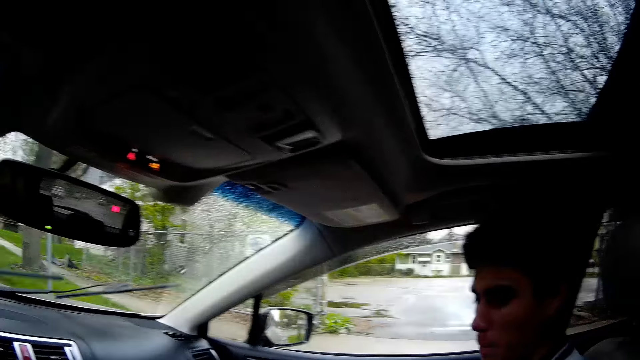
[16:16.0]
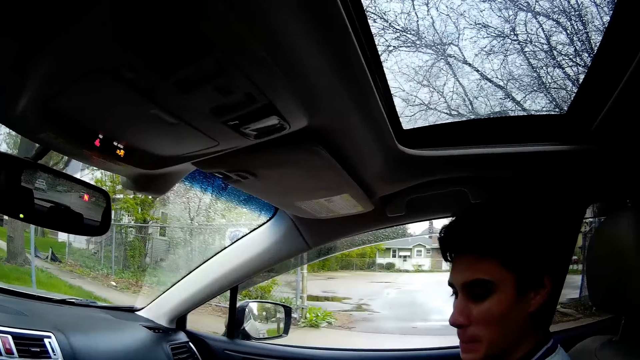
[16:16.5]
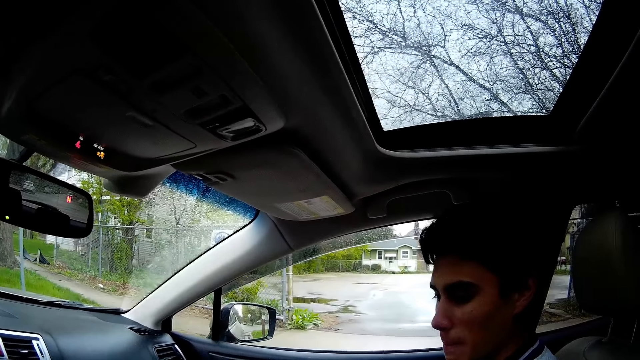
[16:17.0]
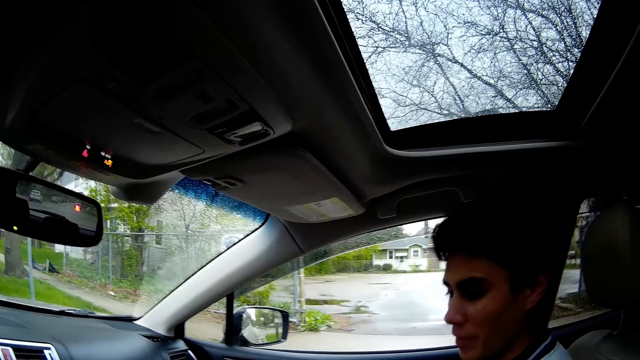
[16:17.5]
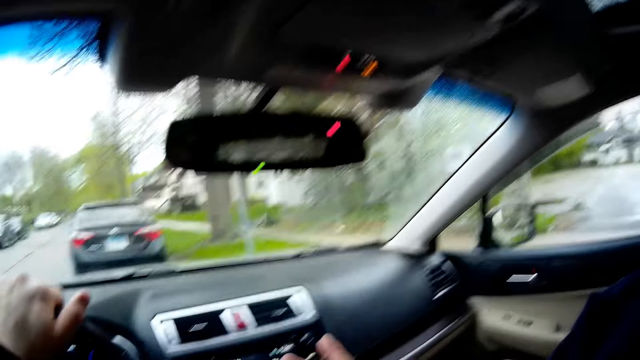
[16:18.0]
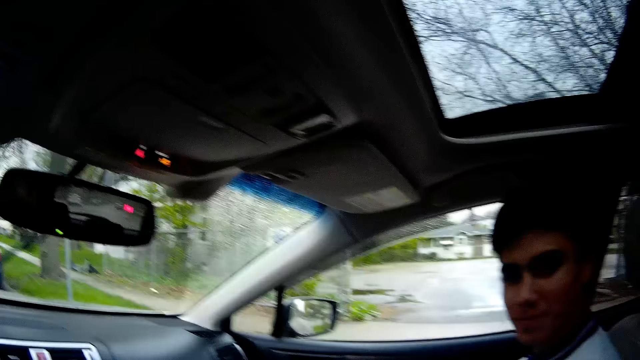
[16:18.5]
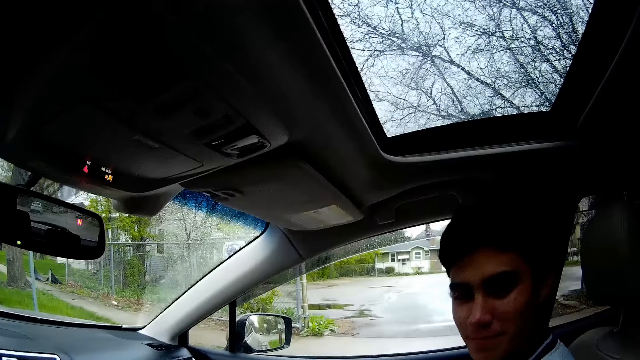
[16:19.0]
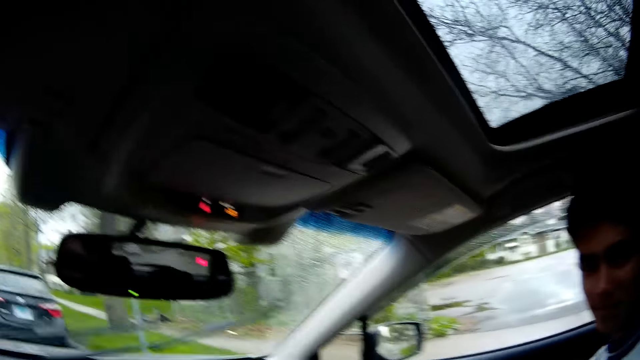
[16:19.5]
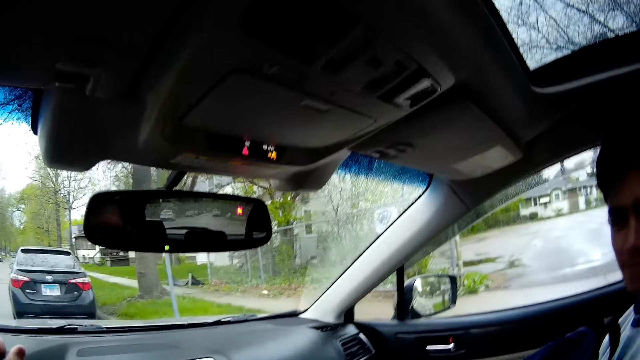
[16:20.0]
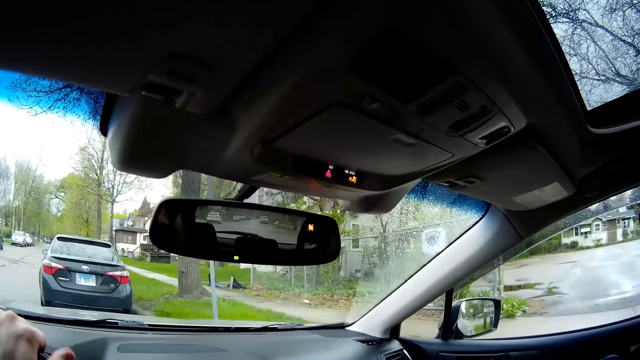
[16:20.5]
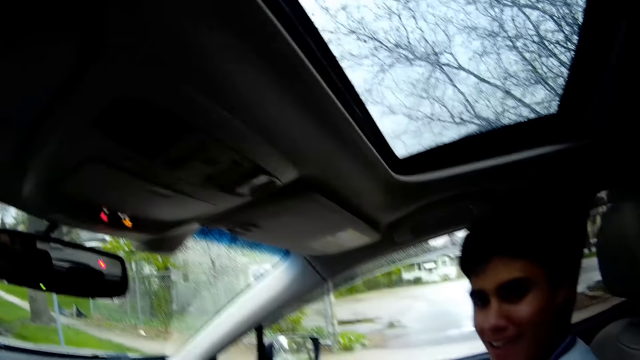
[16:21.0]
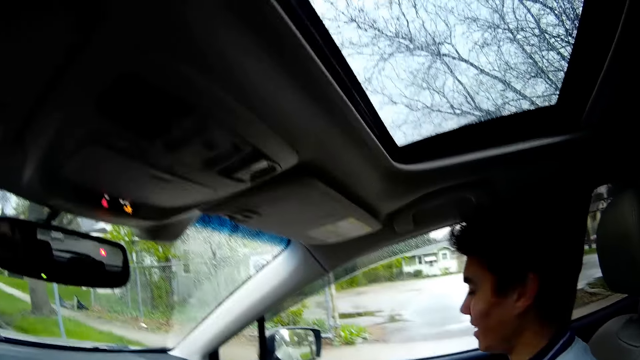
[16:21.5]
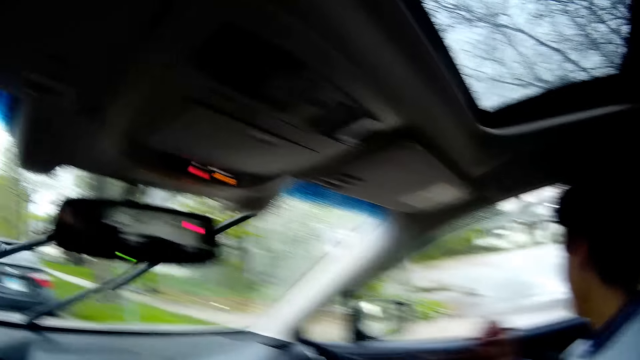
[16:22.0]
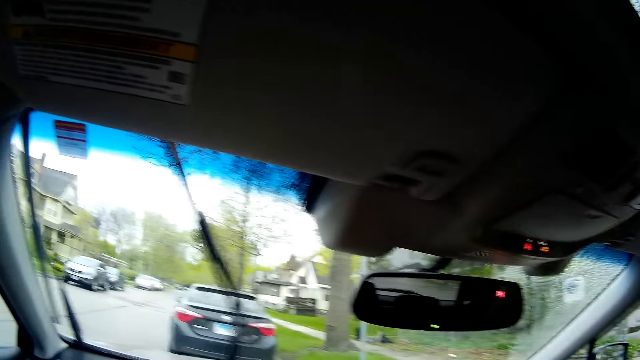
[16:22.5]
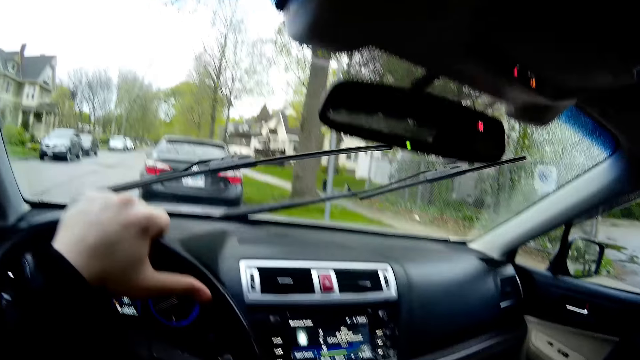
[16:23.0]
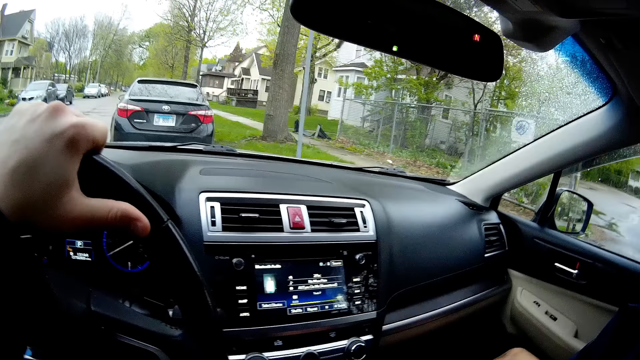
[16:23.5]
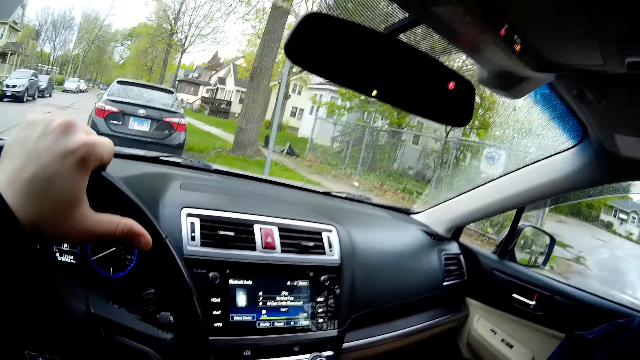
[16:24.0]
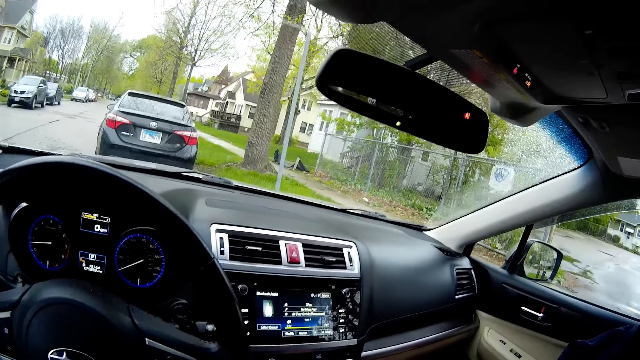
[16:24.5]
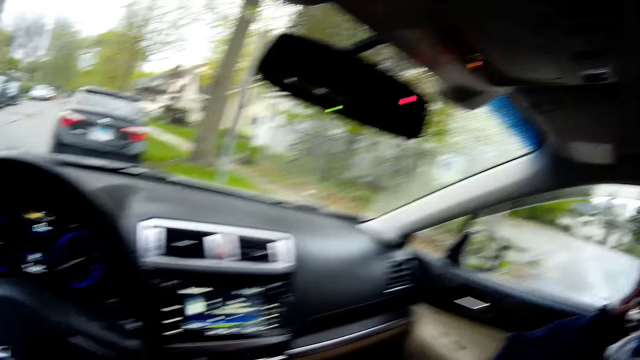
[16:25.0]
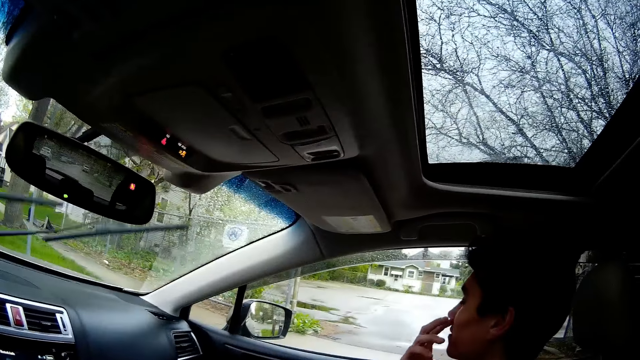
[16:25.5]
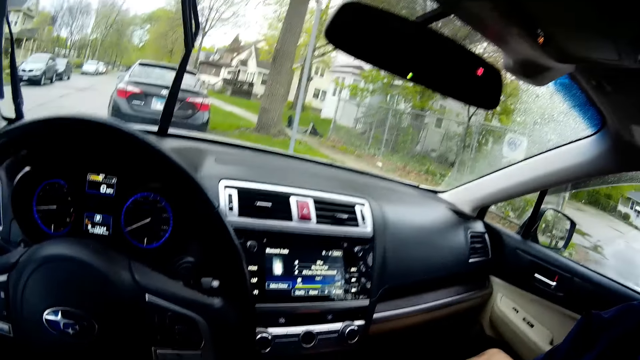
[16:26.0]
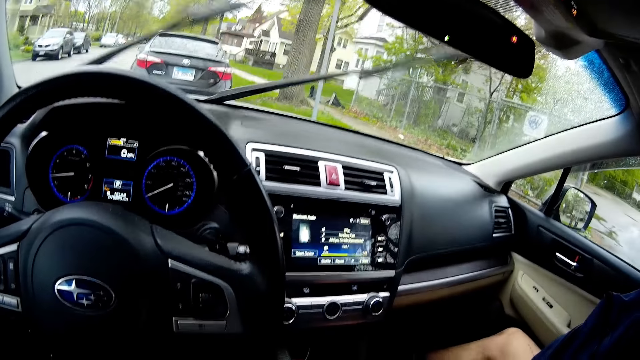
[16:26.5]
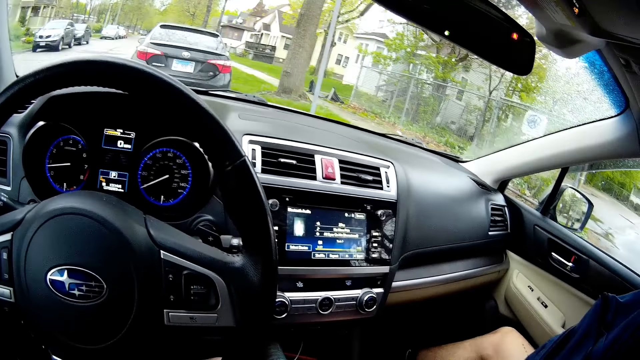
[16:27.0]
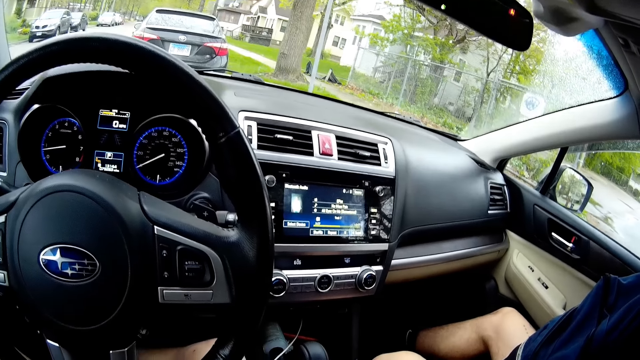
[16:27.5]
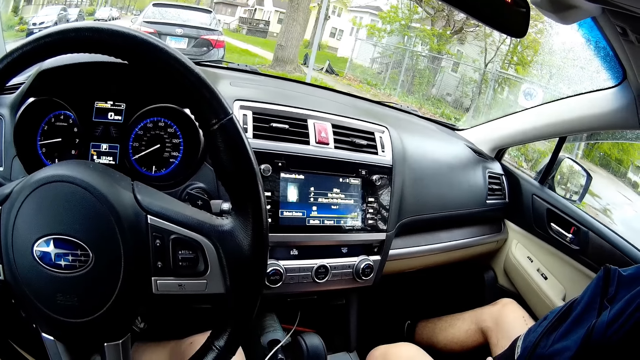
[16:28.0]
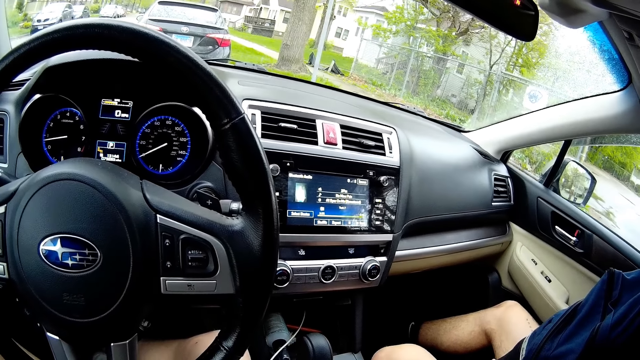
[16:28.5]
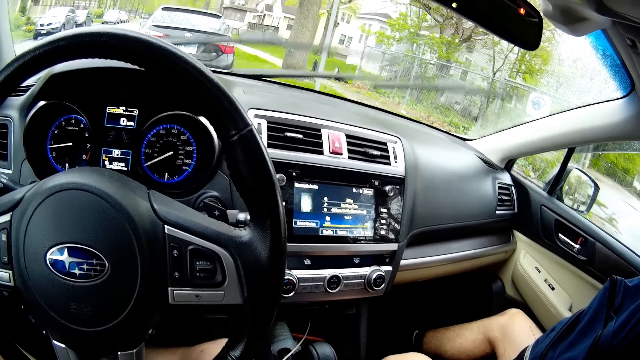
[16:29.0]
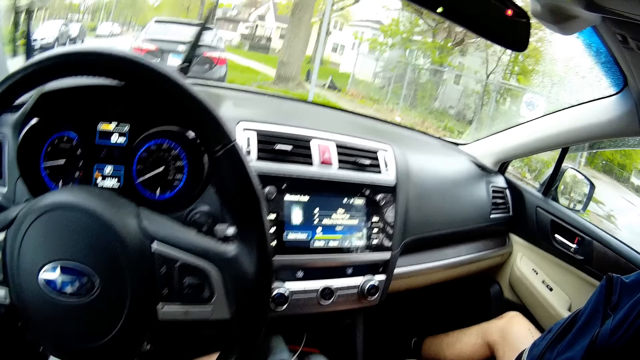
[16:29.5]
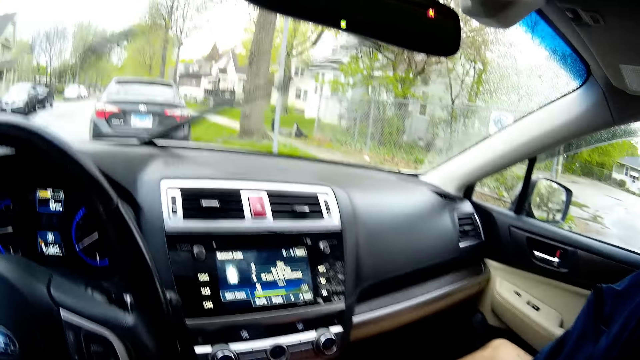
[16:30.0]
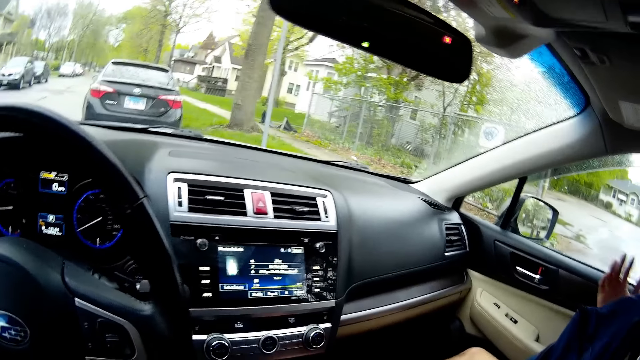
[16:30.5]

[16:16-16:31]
The camera wearer speaks to a man and looks at the man. The man touches his nose with his right fingers. The man speaks to the camera wearer.

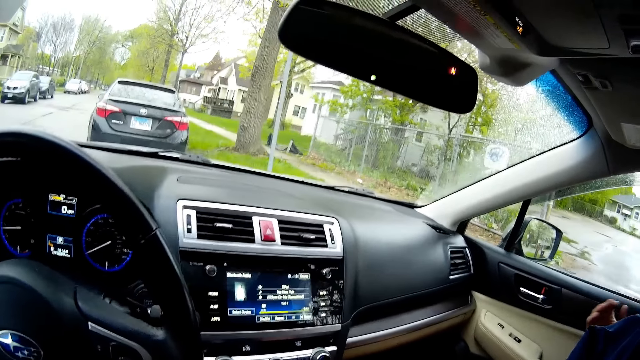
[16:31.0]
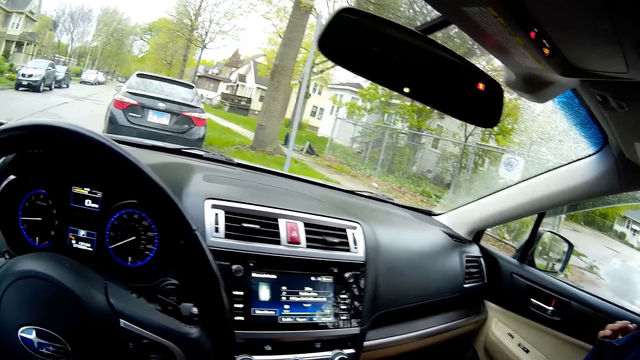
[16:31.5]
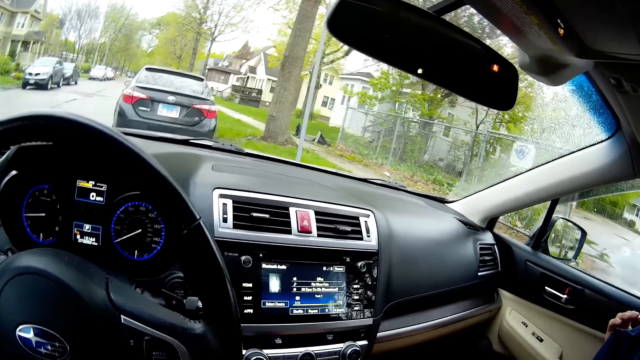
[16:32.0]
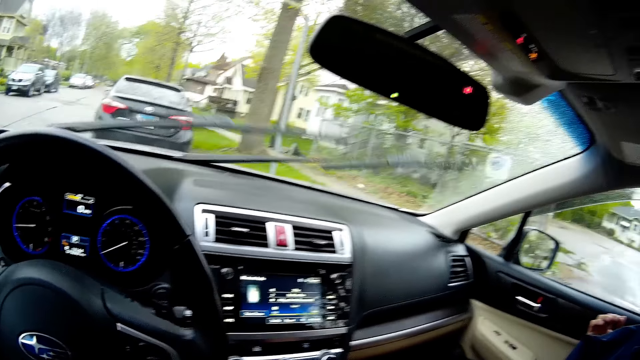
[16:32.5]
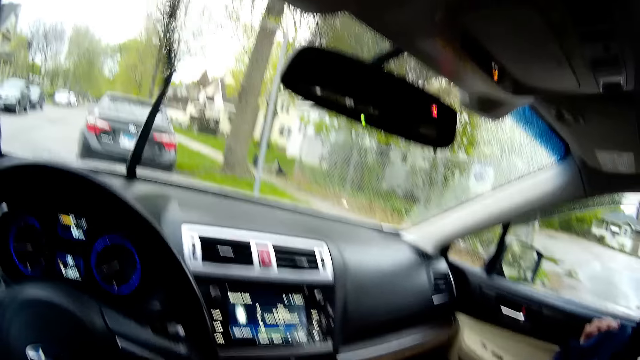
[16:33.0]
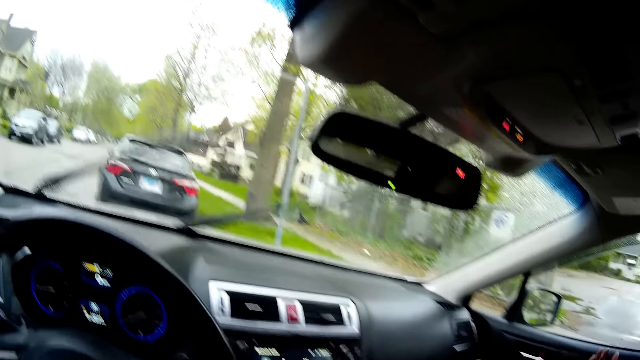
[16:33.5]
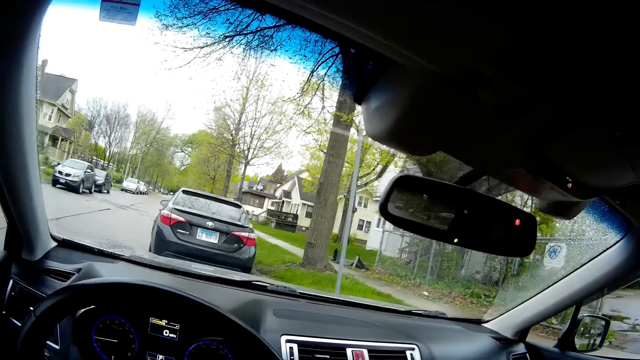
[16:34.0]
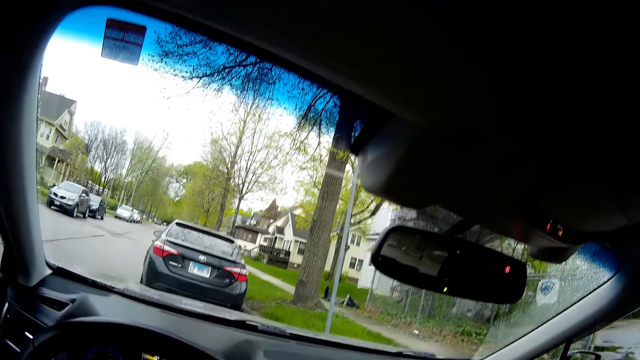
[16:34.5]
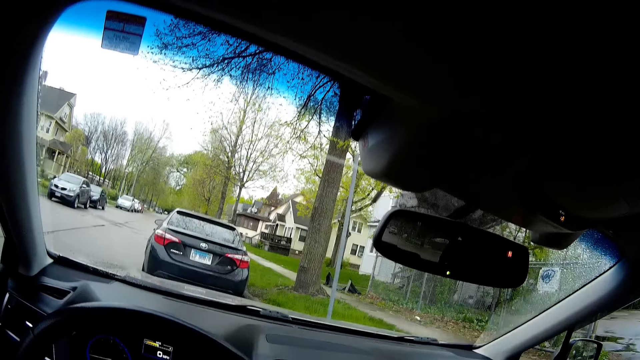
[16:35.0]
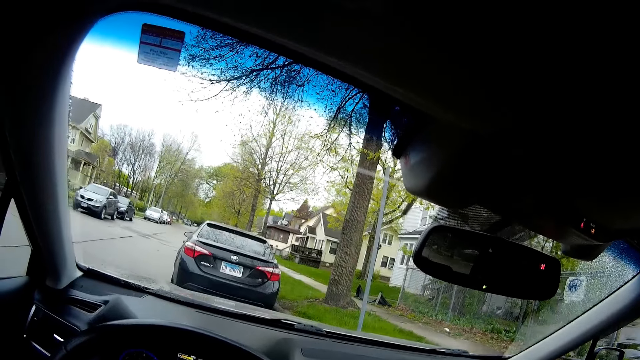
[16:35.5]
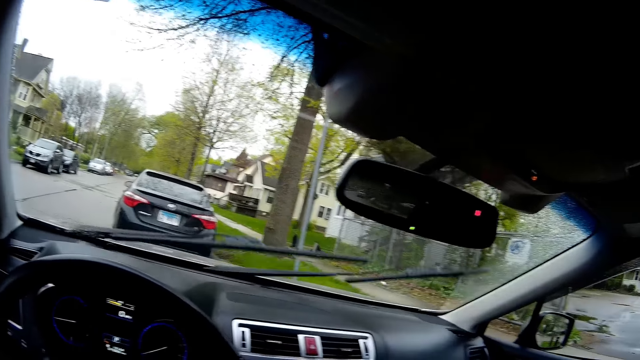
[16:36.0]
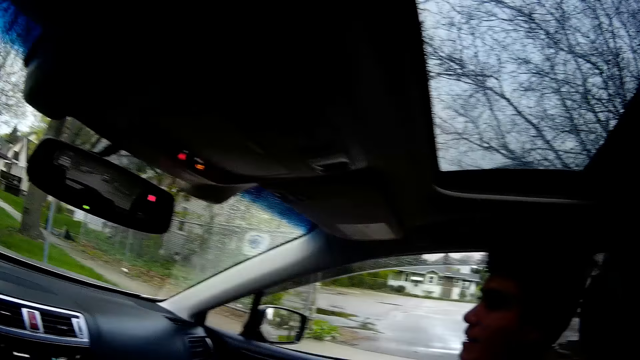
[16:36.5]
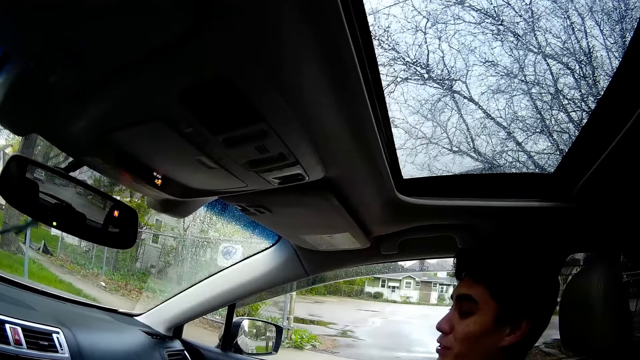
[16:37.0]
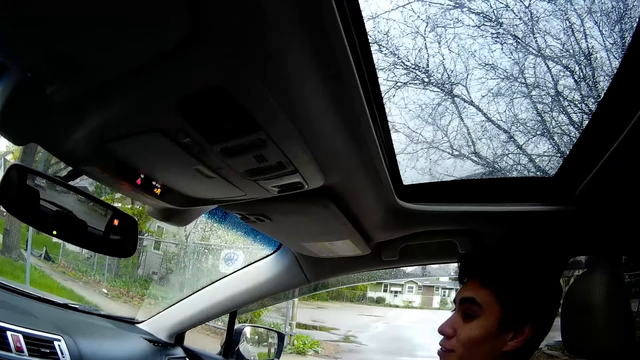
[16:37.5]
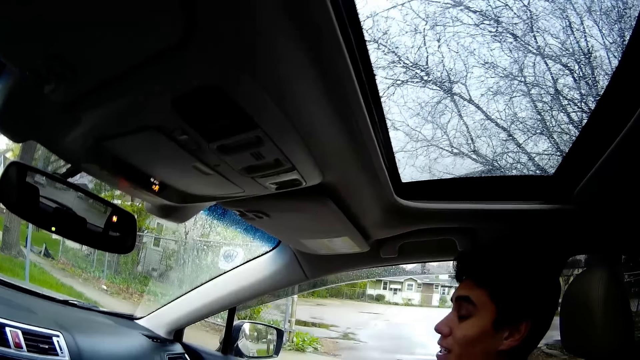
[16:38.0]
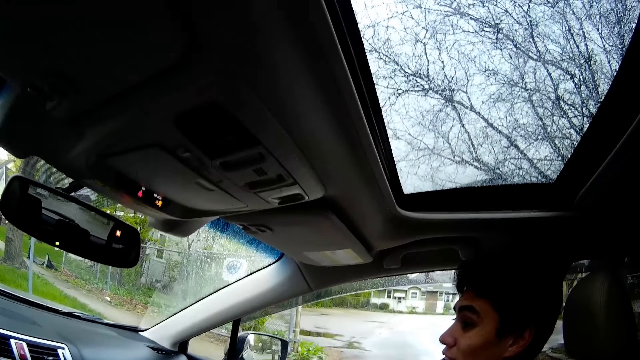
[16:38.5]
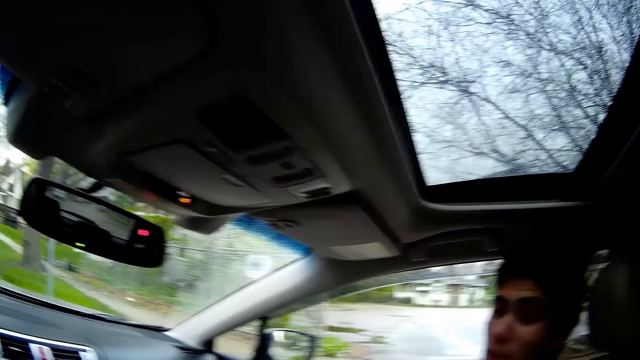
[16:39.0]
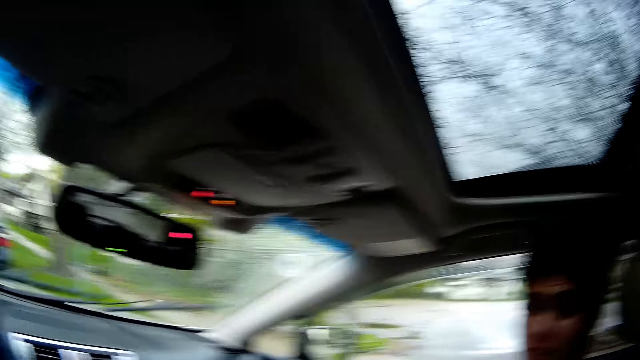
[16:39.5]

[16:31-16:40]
A man speaks to the camera wearer. The camera wearer looks at the man.
